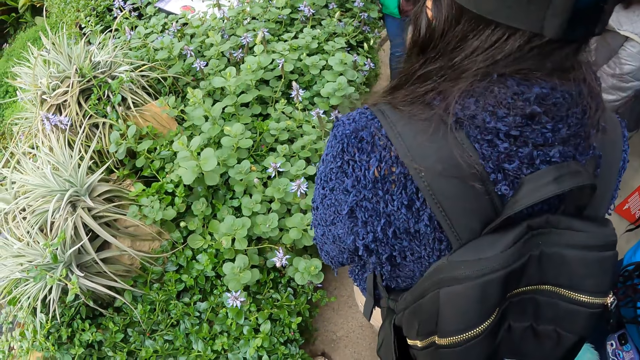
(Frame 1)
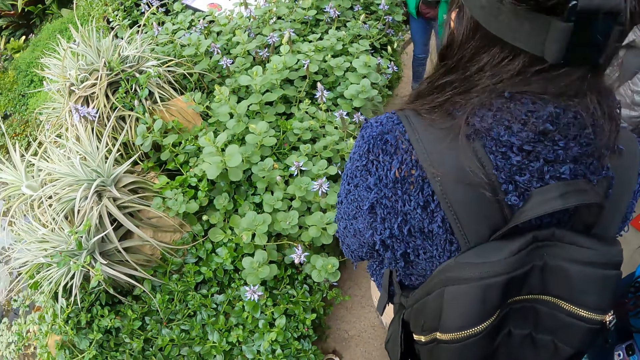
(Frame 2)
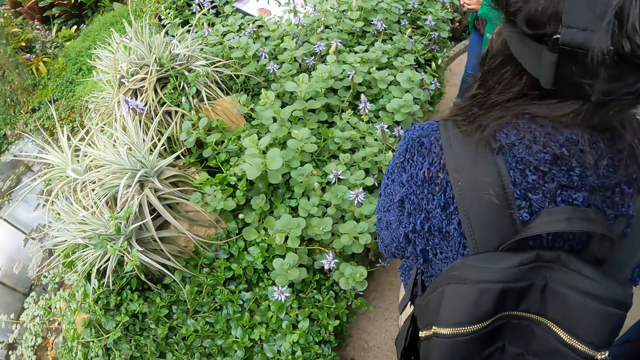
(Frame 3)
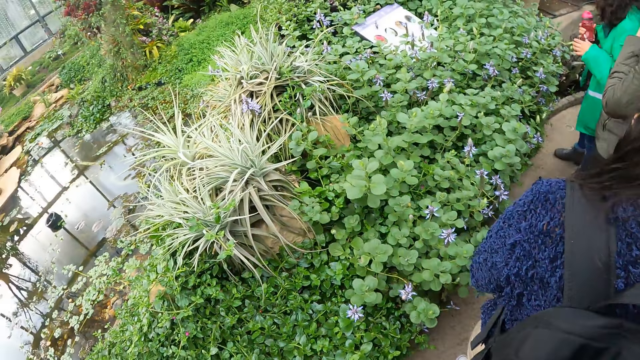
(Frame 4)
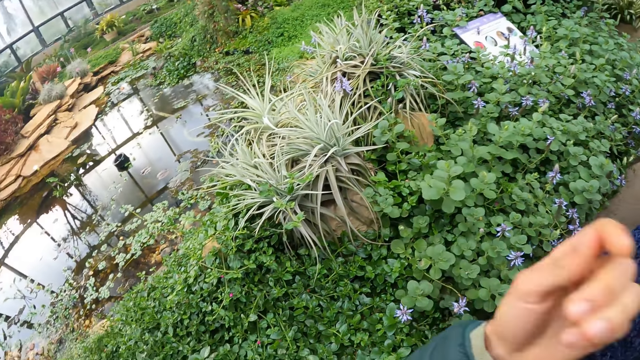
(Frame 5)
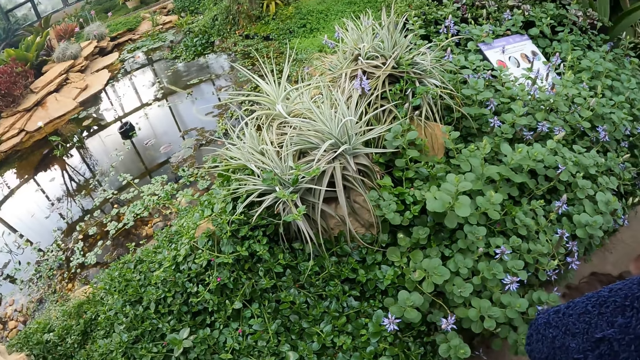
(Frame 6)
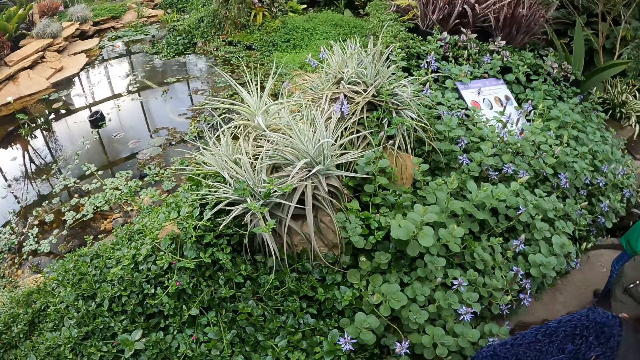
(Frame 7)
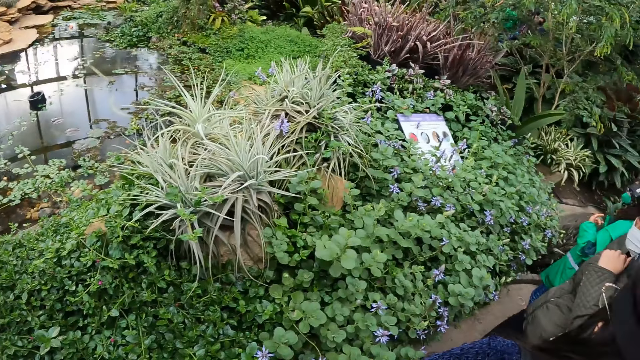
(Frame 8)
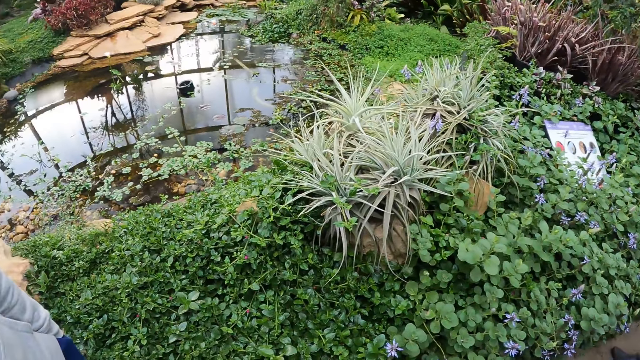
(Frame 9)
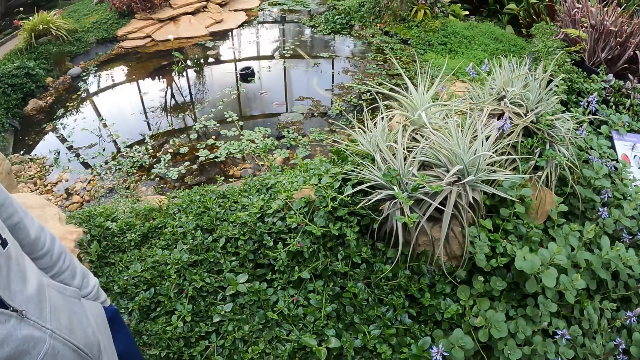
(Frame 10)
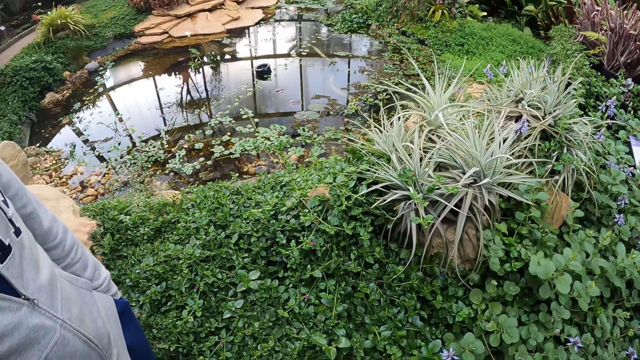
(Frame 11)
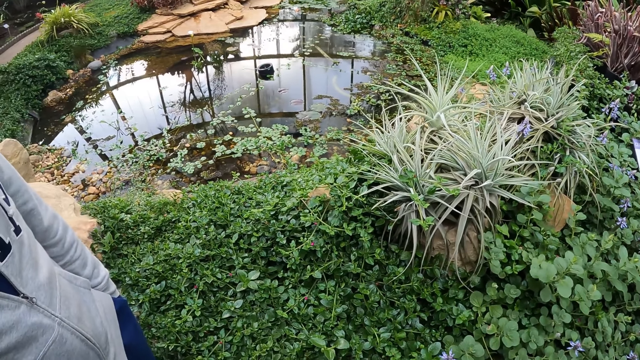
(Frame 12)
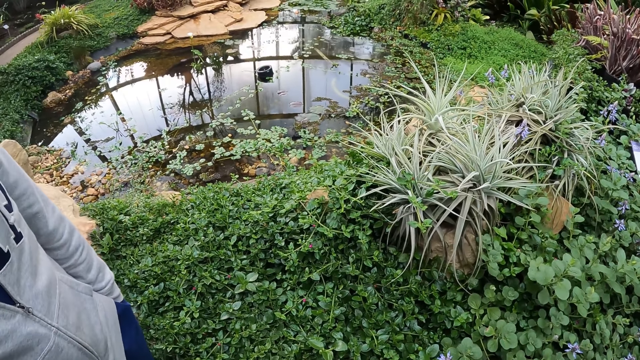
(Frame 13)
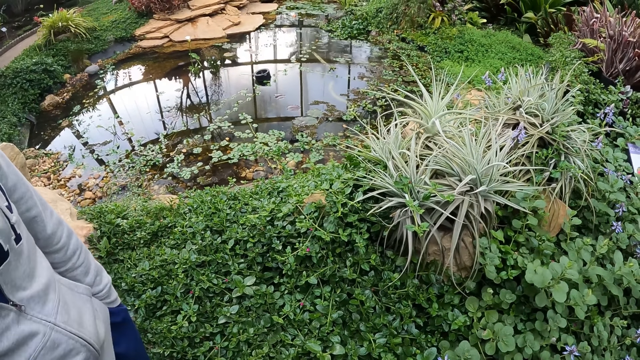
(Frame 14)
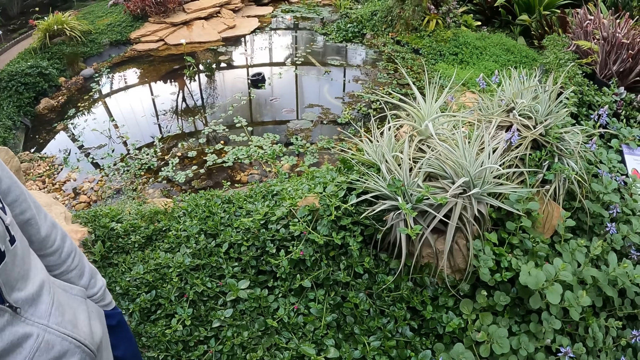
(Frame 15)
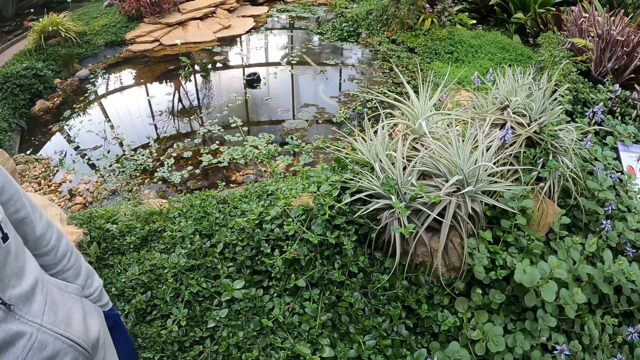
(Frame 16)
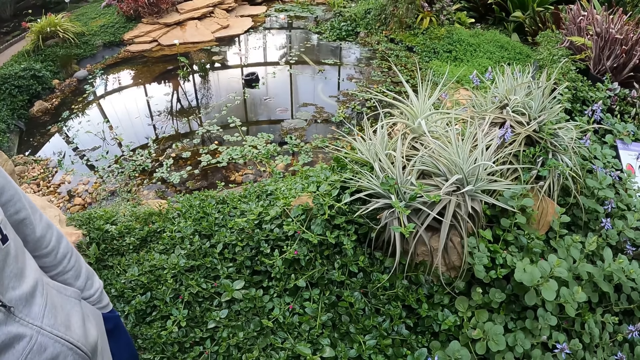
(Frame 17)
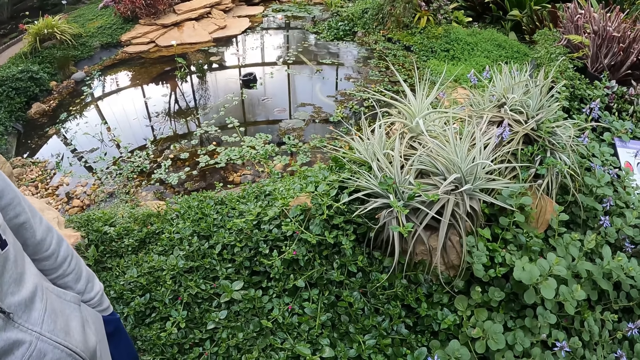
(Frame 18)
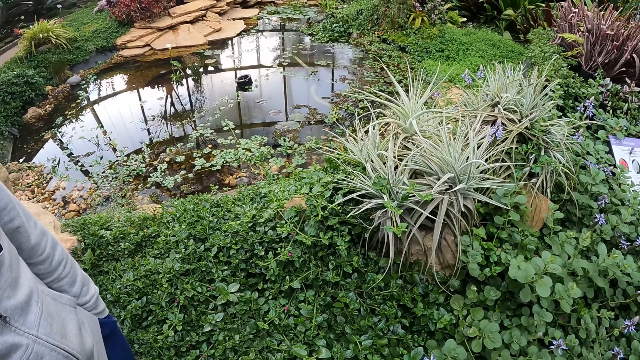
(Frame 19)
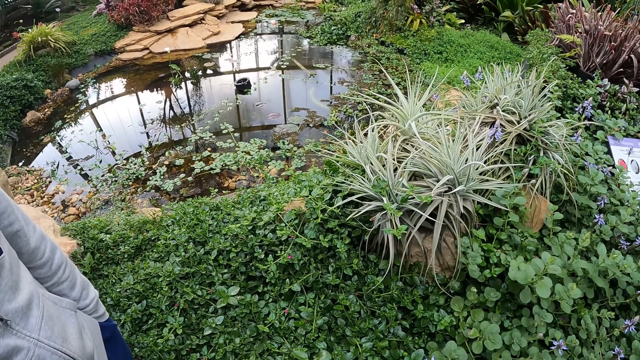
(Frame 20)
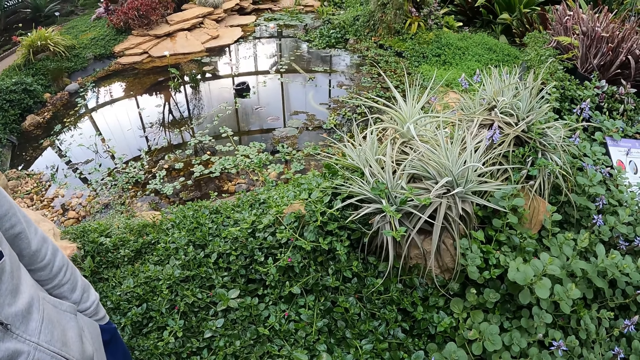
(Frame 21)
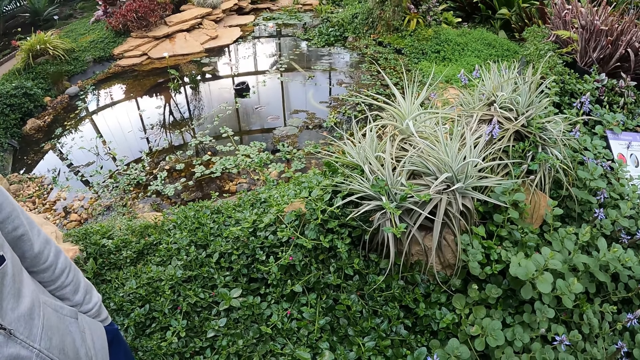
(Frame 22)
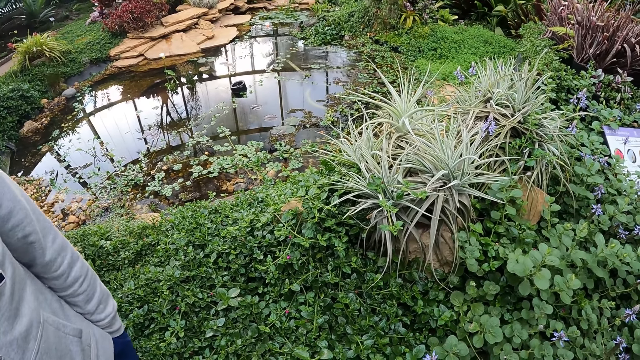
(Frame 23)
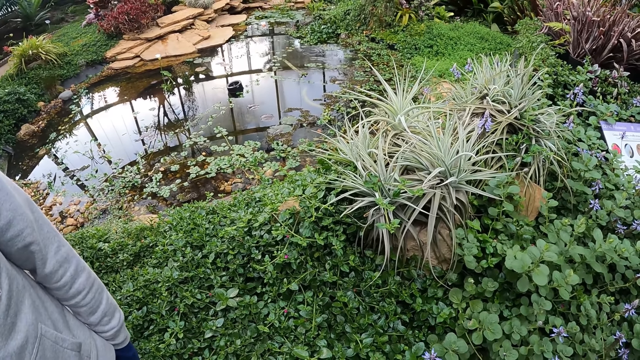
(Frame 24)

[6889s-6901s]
The camera wearer raises her right hand to her face.

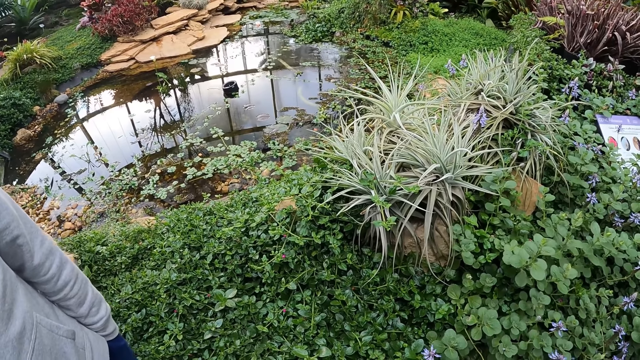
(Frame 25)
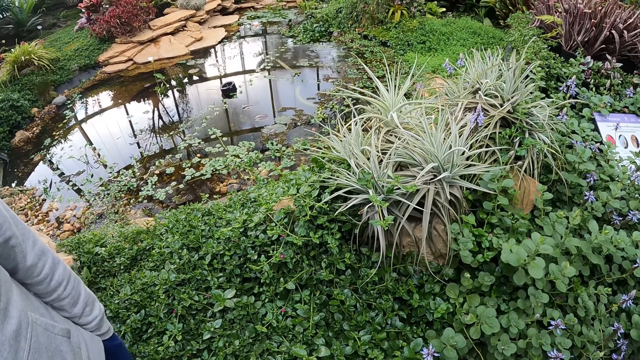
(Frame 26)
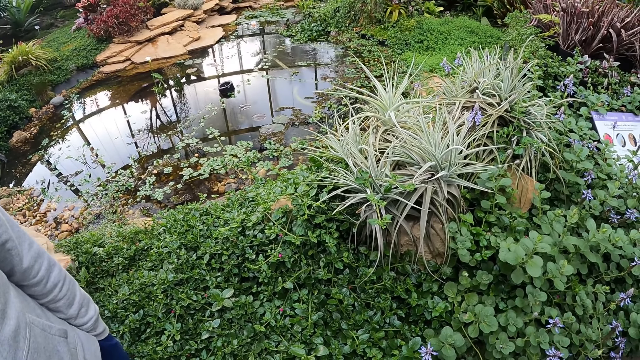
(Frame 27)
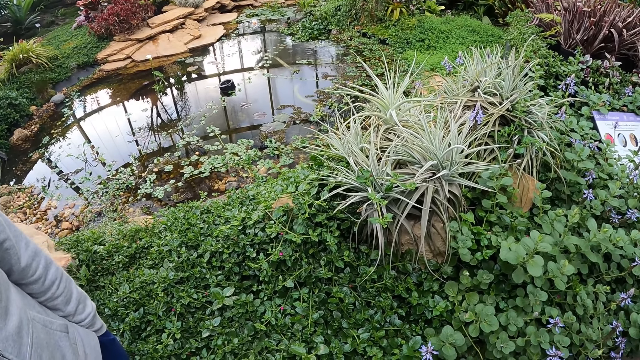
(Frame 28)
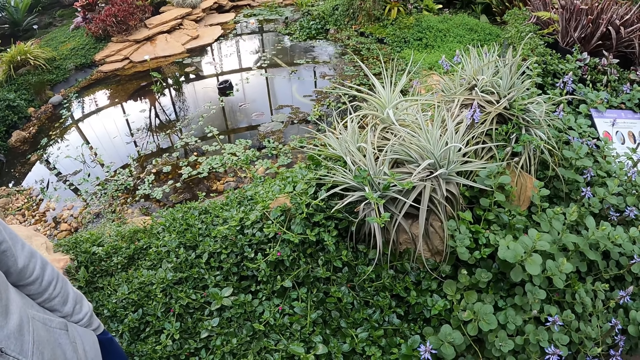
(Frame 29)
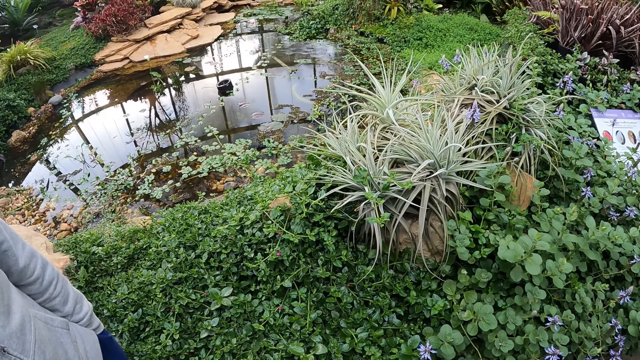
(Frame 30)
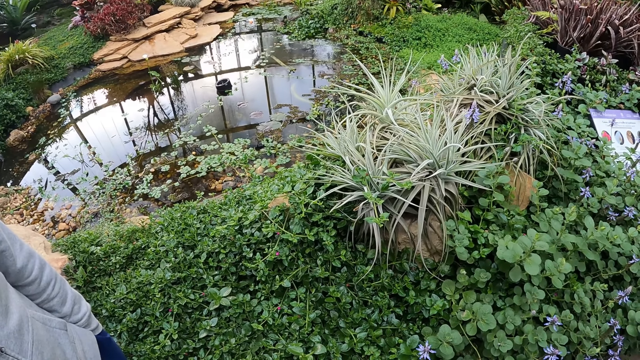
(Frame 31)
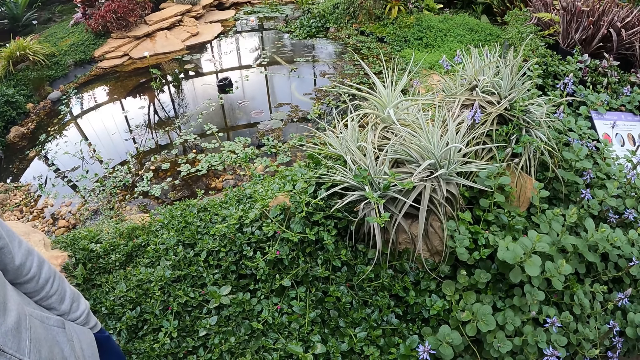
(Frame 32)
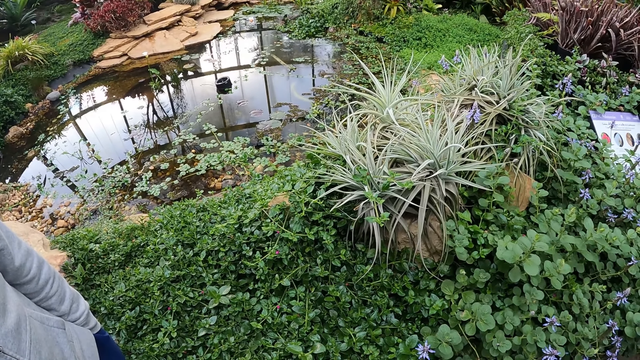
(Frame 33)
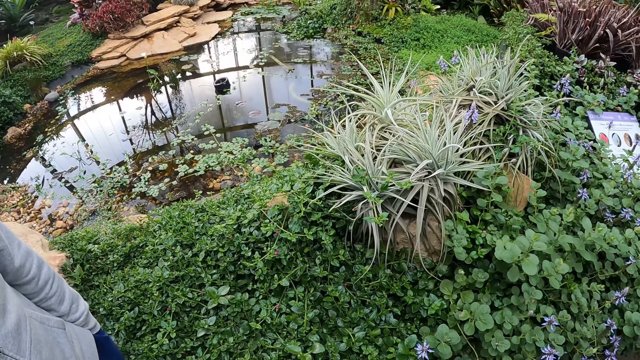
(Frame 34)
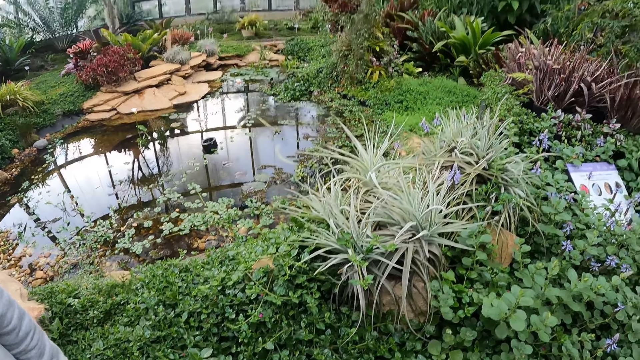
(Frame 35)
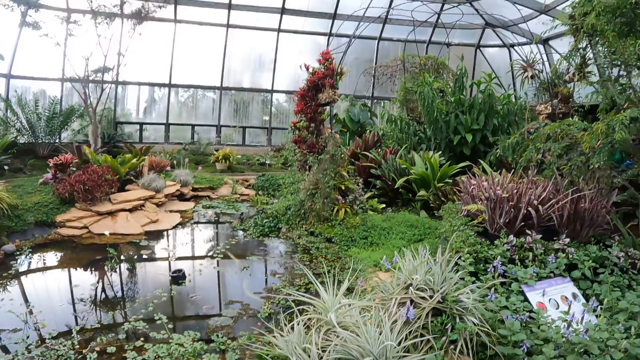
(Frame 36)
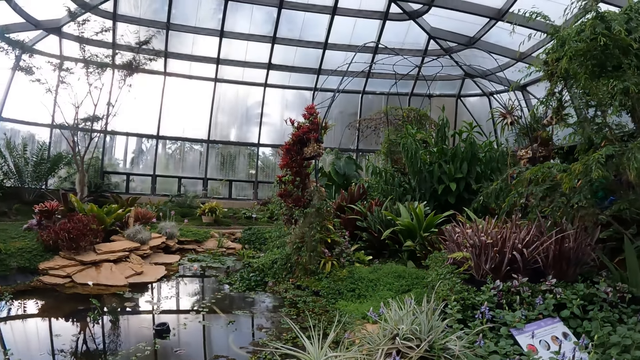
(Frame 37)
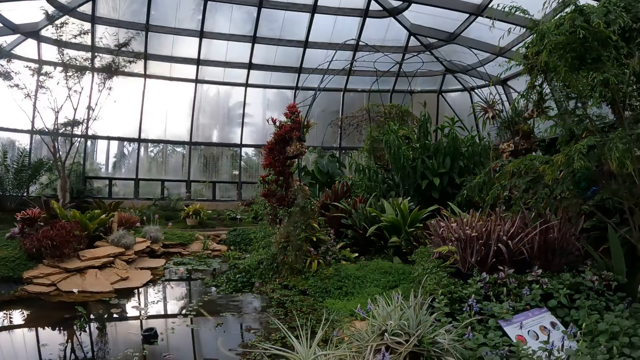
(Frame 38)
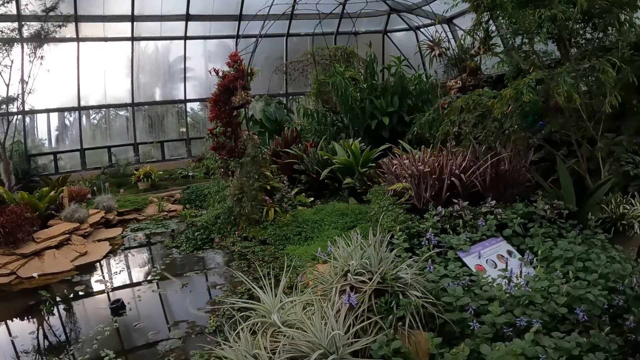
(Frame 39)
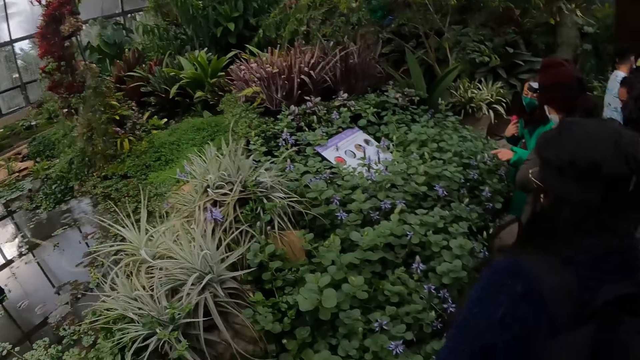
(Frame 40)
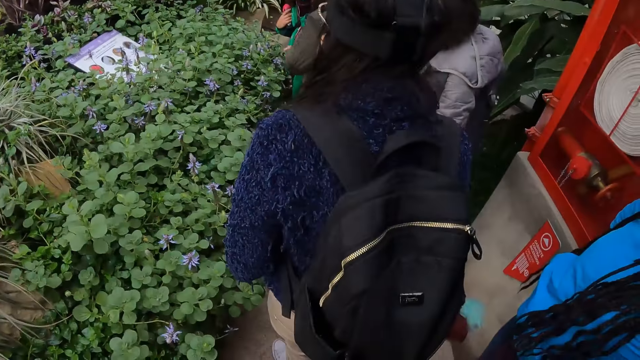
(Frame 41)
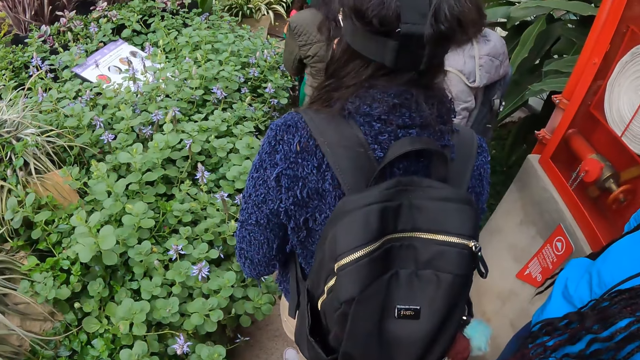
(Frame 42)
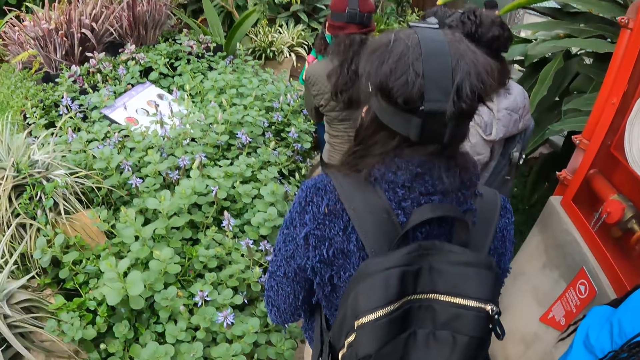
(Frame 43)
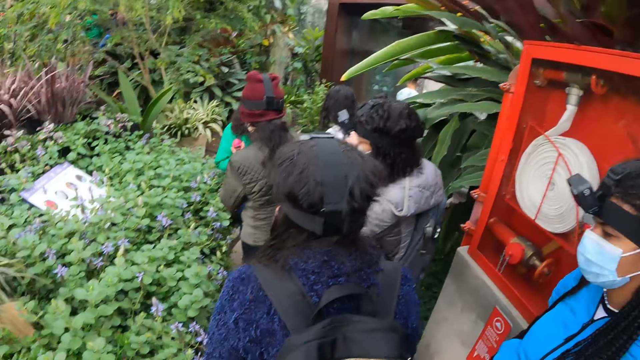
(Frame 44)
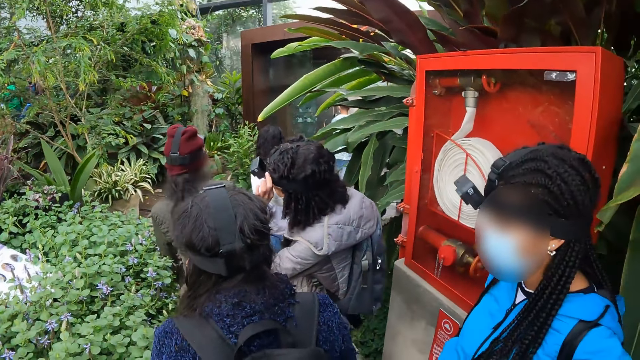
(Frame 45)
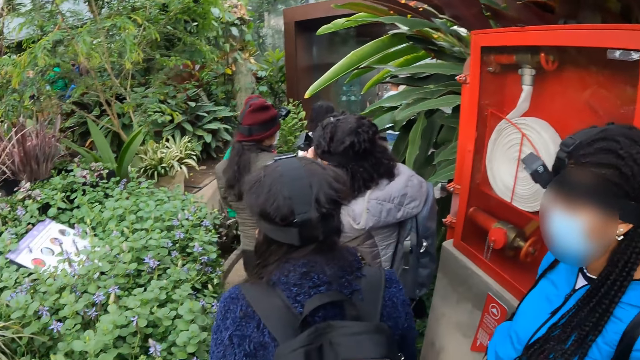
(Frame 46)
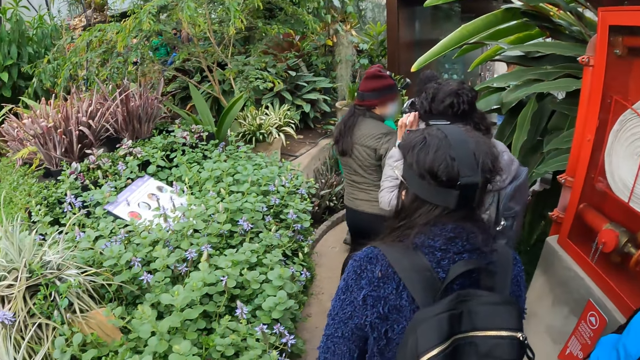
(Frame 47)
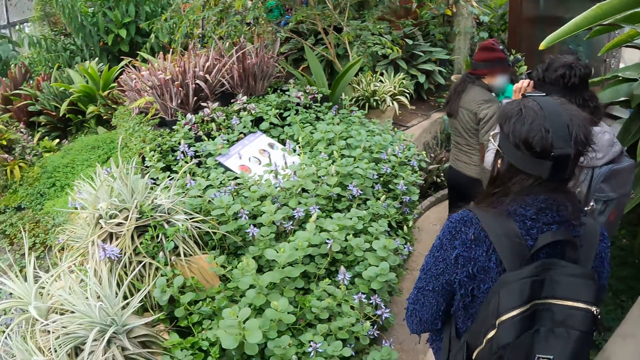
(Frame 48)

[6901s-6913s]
A woman adjusts a camera on her head with her left hand. The camera wearer walks in the show garden with the group of people.
